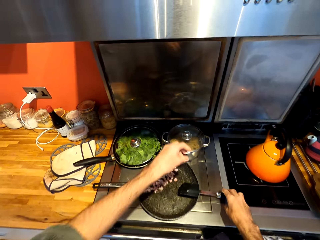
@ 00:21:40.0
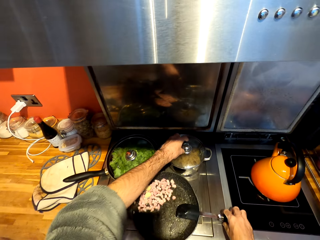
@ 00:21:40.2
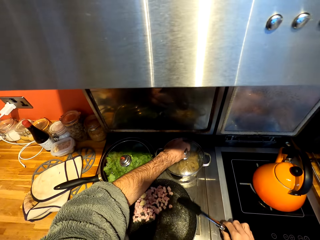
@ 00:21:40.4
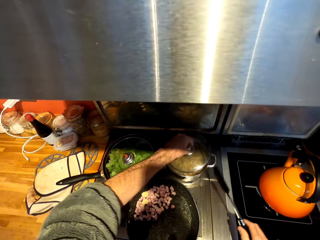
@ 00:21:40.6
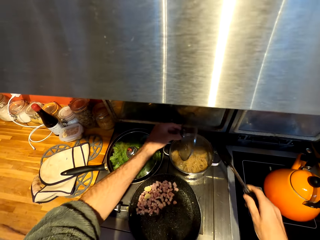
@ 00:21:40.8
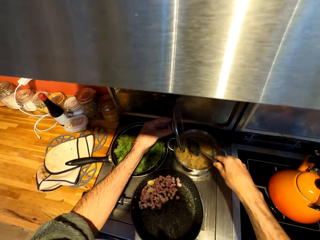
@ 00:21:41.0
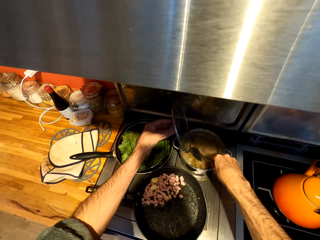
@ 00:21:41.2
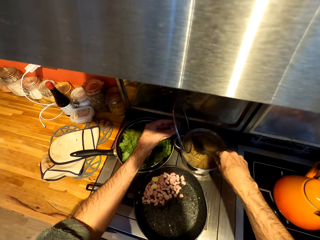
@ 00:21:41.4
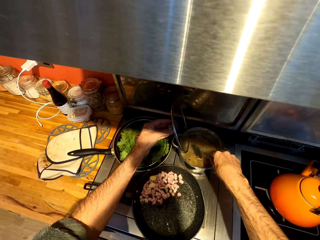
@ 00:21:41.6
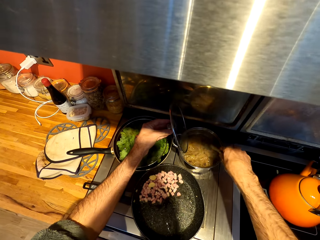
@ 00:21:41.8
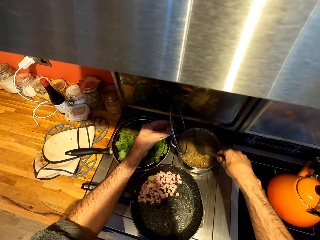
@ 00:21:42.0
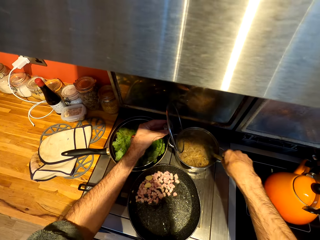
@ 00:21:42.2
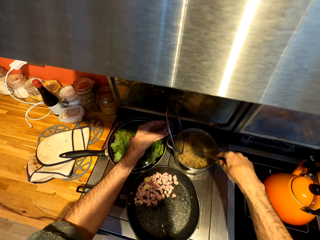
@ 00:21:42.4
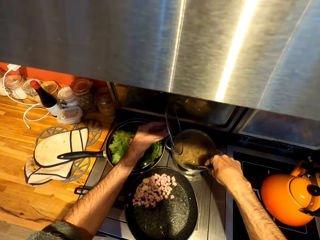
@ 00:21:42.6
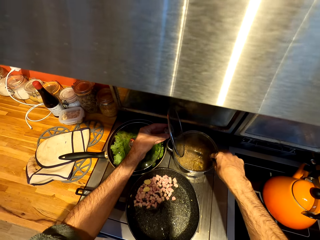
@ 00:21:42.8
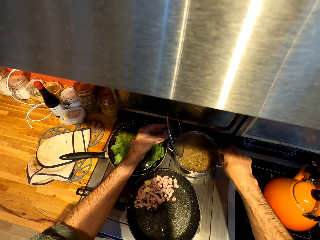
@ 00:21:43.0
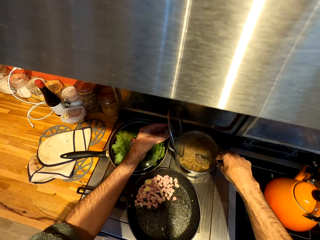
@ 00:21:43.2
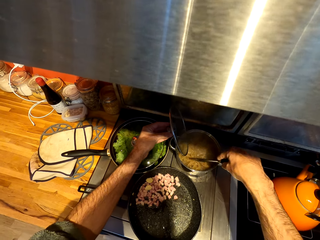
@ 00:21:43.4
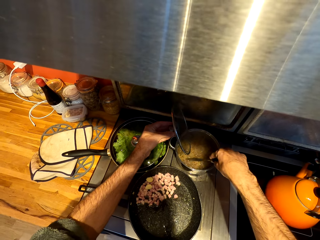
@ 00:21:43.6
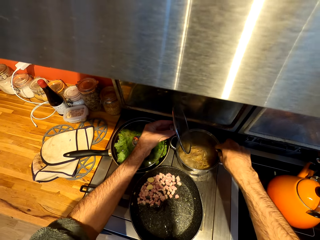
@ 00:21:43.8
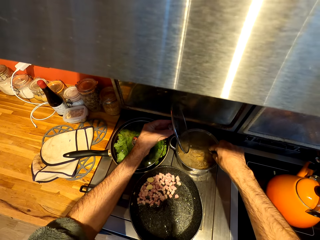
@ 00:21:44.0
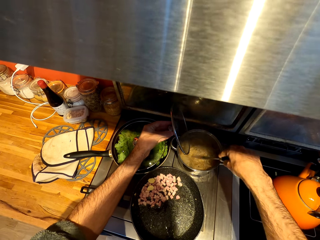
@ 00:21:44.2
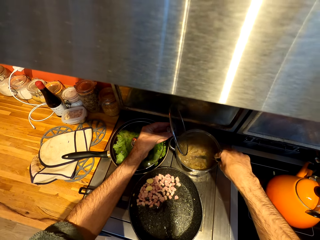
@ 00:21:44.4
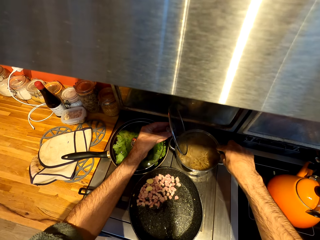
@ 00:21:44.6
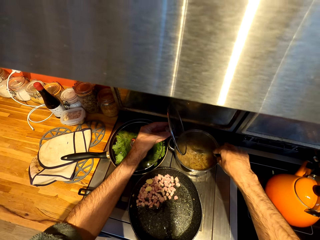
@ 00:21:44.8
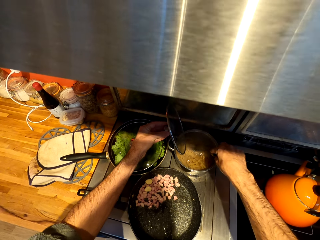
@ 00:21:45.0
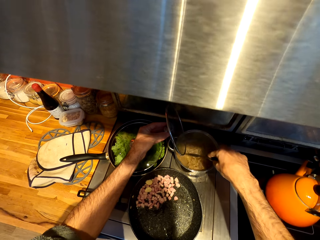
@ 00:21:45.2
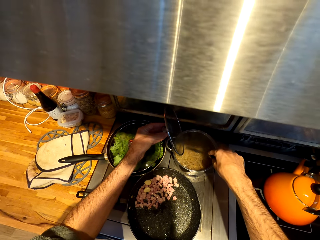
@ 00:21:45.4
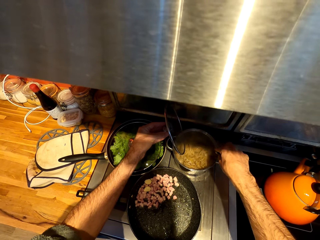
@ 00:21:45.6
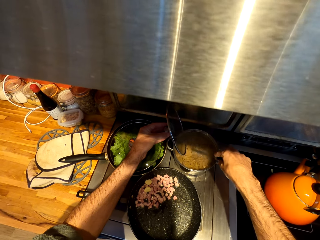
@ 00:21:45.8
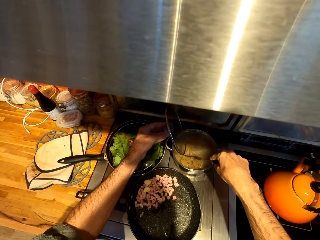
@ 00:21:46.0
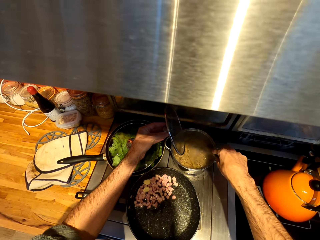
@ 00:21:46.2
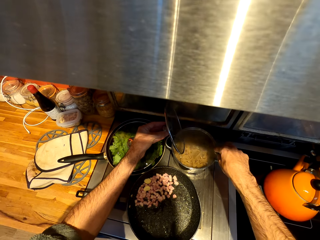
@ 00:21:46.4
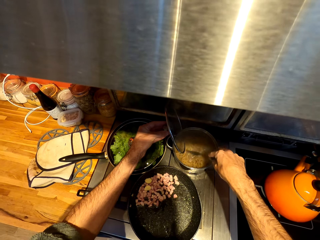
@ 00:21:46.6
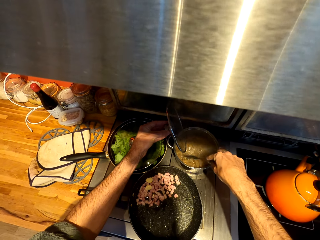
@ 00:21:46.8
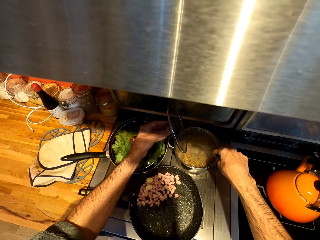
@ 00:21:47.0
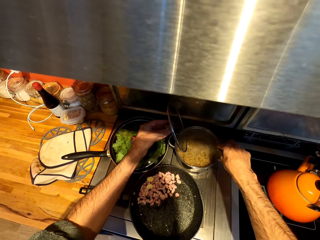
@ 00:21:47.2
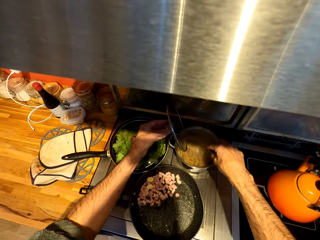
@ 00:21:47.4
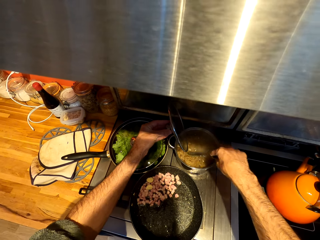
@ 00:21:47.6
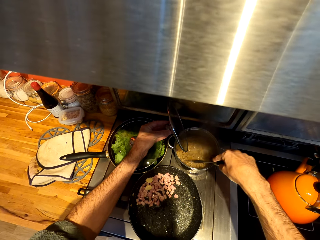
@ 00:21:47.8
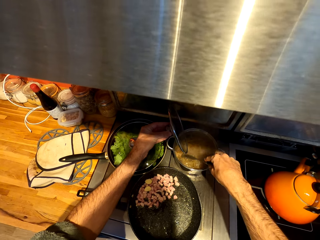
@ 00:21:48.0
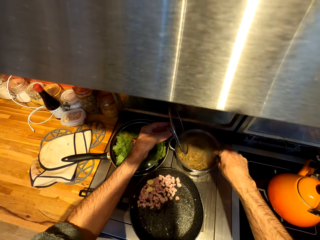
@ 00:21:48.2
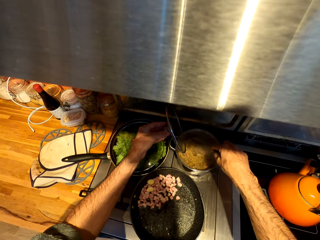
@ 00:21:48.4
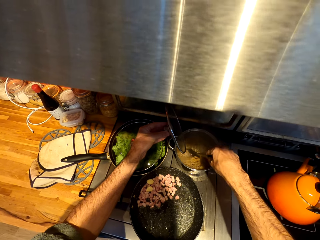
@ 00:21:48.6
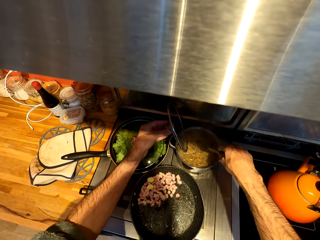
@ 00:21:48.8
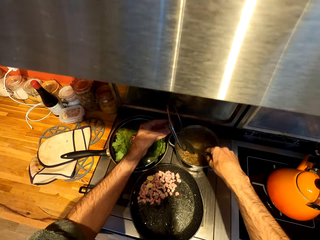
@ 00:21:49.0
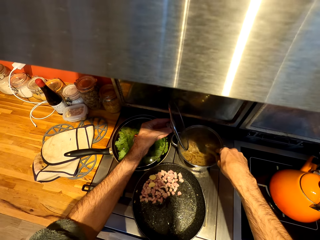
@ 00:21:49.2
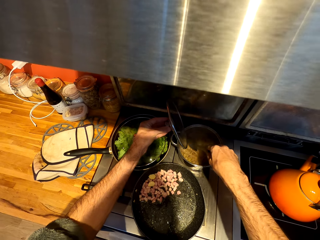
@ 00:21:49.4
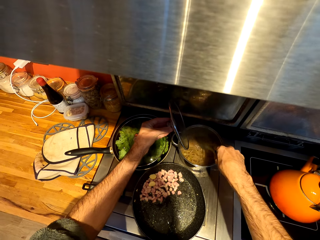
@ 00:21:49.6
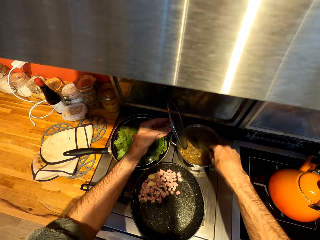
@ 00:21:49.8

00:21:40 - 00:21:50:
The camera wearer picks up a spatula. They open a lid. They pick up the lid from a cooking pot. They stir pasta with the spatula in the cooking pot.

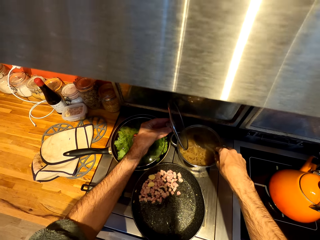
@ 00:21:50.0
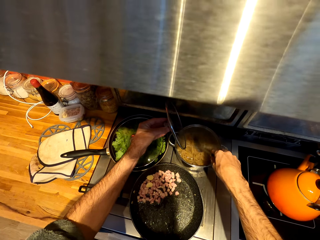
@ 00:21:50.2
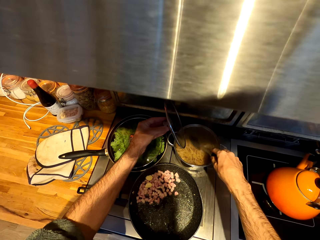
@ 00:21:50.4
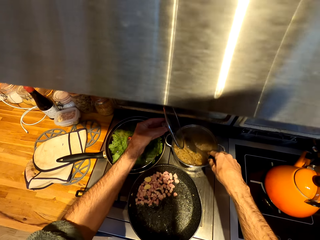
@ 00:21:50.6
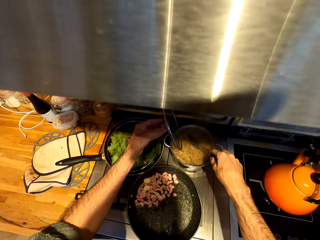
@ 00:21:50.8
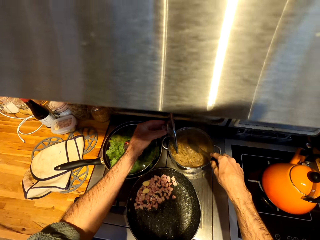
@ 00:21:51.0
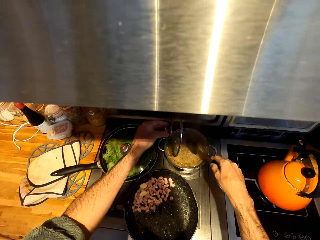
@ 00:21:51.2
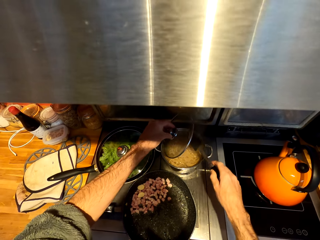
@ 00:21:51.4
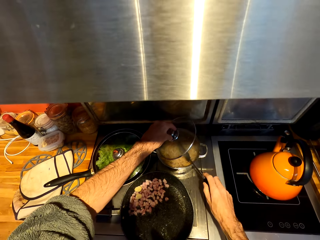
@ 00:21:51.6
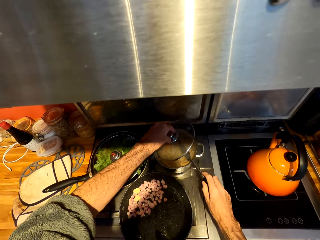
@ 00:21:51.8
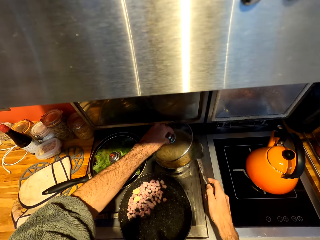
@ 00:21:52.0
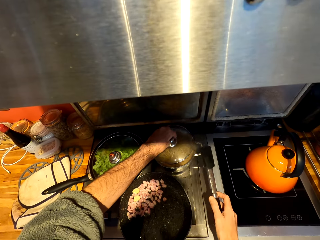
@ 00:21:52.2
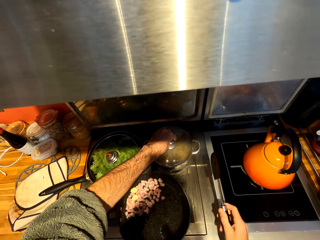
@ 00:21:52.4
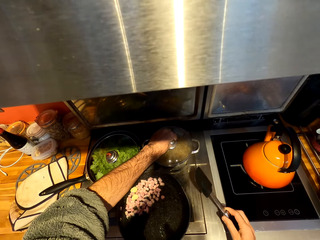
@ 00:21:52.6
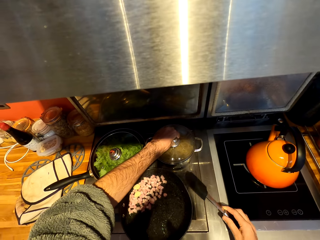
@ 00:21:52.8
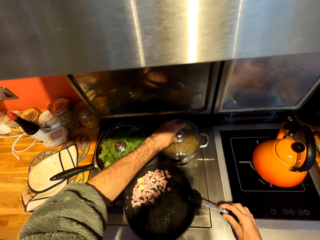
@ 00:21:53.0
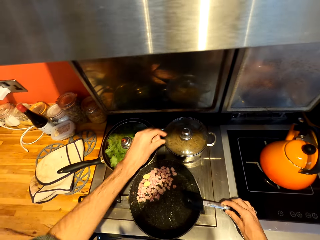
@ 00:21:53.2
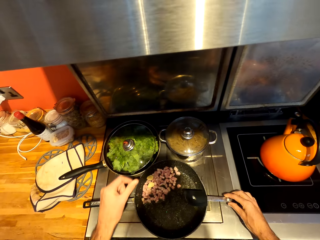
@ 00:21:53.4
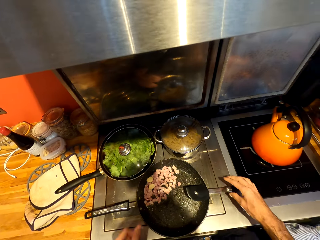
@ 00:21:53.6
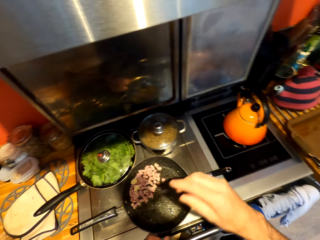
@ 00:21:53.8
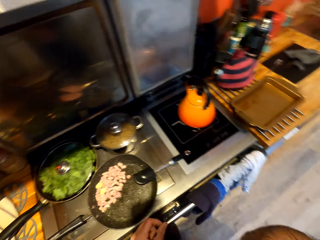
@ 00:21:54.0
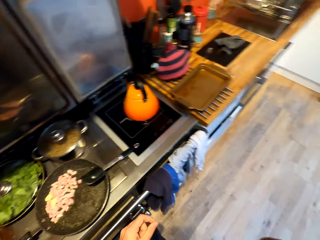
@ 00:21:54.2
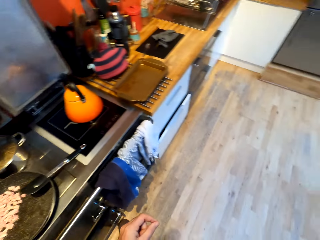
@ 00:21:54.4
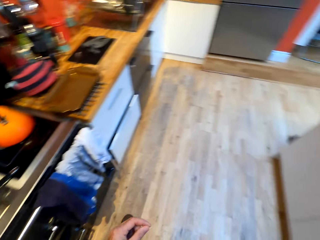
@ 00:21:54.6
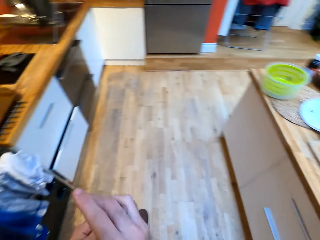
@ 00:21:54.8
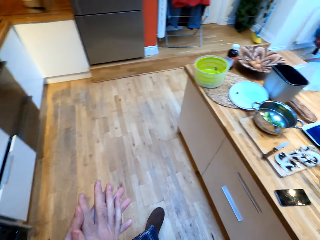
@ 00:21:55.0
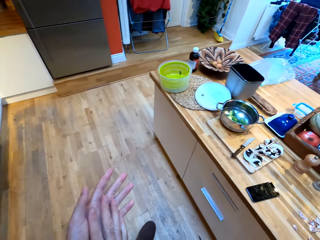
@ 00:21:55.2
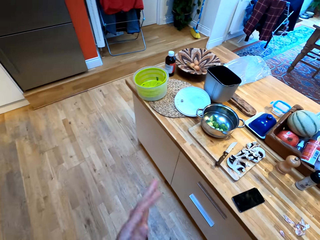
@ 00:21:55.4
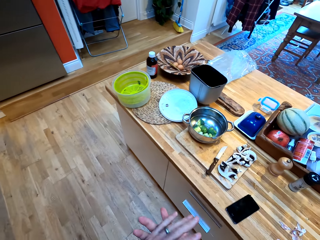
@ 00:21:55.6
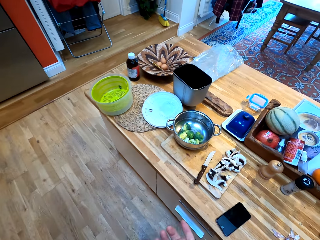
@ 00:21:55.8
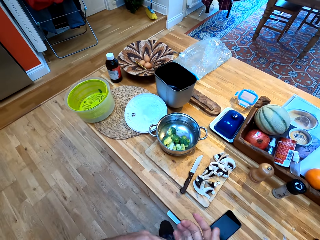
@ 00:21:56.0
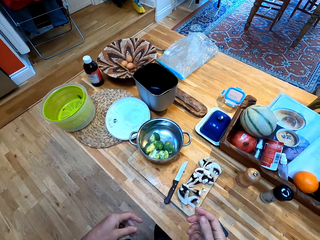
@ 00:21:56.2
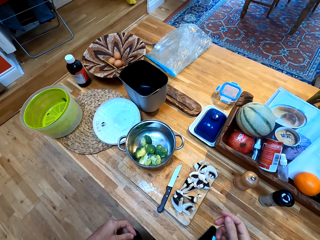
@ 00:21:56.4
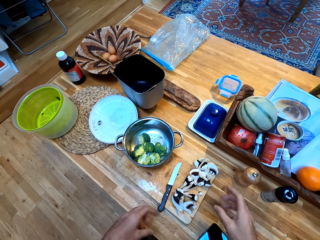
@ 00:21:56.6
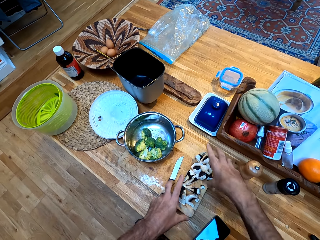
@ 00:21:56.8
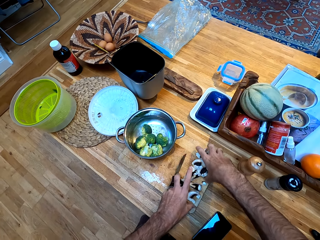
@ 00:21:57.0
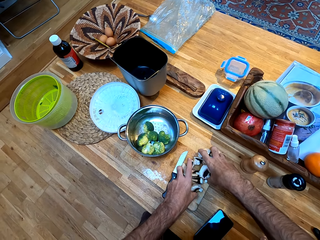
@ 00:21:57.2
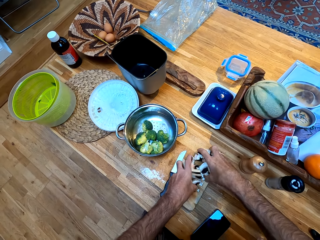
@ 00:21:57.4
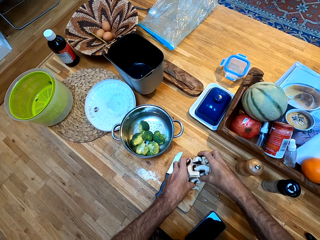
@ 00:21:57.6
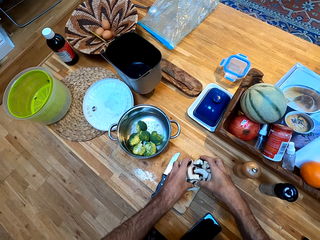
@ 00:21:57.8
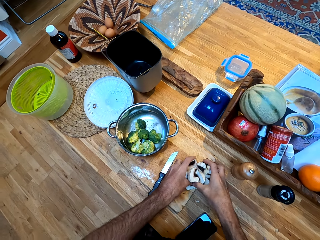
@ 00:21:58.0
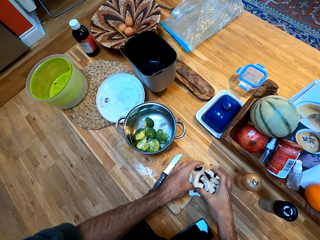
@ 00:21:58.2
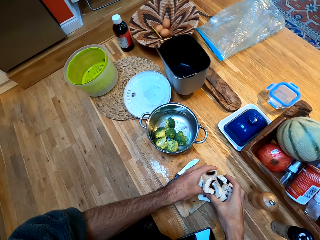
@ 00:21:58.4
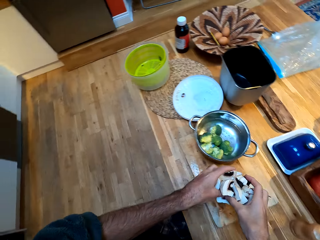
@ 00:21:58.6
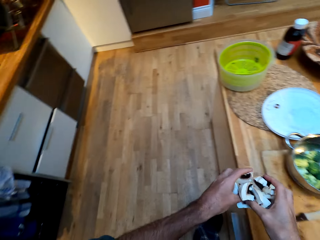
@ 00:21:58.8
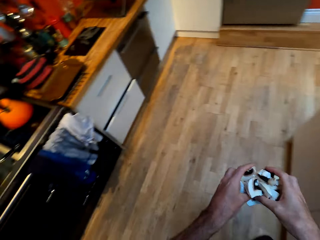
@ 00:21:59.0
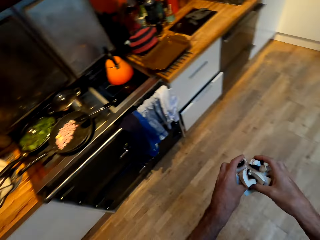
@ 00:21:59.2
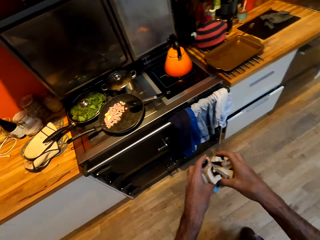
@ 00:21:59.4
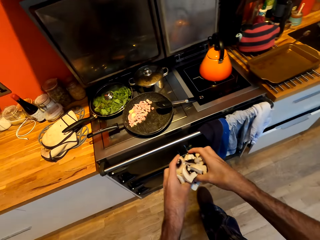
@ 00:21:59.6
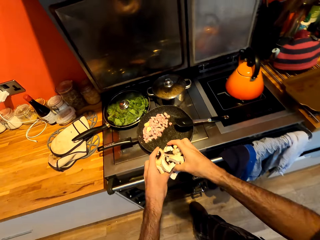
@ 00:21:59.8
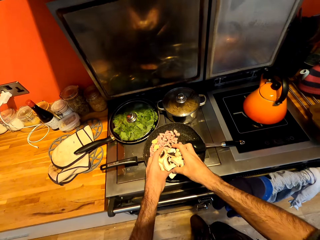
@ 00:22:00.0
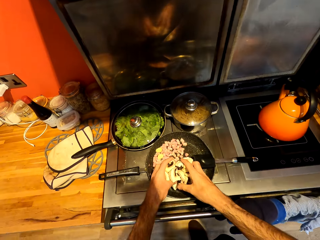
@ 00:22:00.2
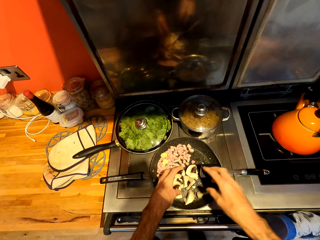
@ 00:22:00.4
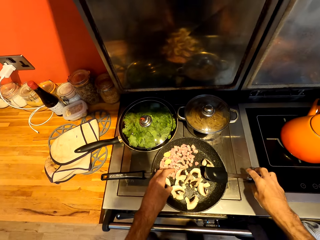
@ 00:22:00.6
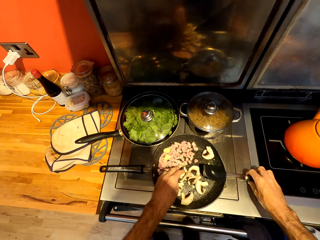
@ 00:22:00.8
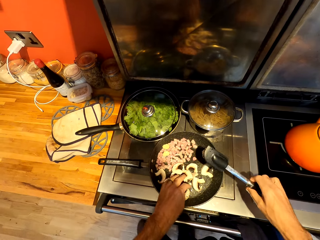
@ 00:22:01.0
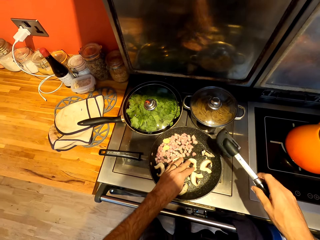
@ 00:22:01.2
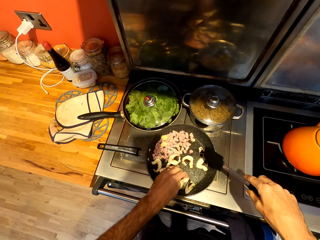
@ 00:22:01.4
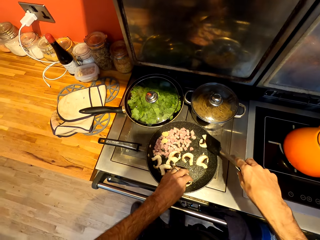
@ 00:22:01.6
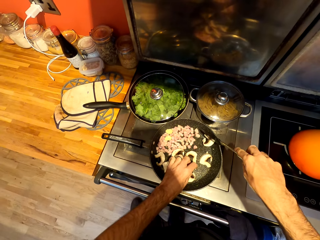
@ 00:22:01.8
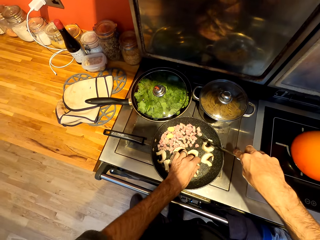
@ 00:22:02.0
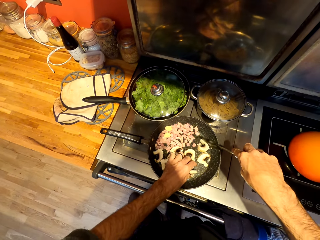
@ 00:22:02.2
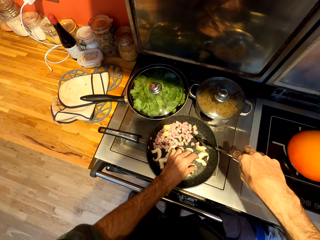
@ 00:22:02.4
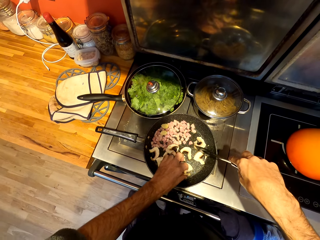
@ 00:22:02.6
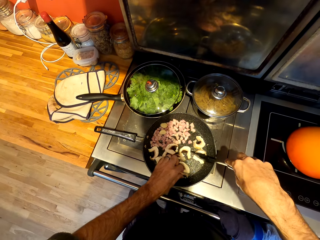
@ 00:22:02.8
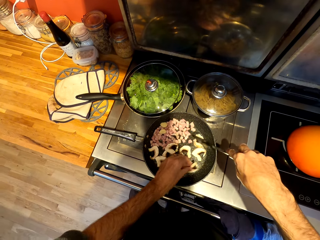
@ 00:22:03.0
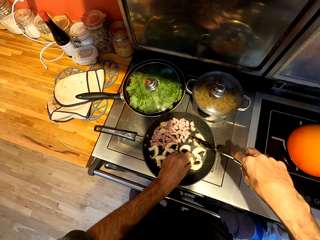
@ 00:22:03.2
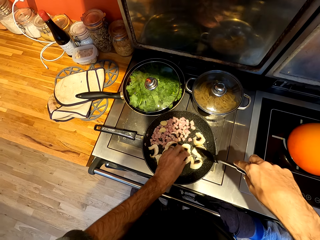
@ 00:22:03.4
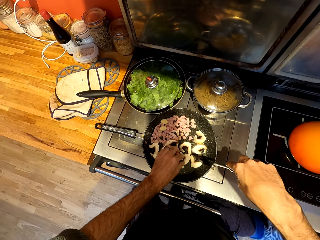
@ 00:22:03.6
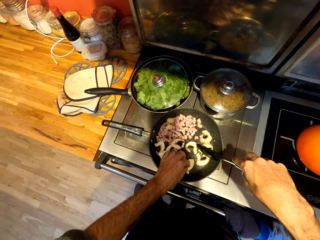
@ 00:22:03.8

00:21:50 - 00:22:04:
The camera wearer puts down a lid on a cooking pot. He closes the lid. He puts down a spatula on a pan. He walks around a kitchen. He picks up mushrooms from the counter. He walks around the kitchen. He puts down the mushrooms on the pan. He picks up the spatula from the pan. He flips the mushrooms on the pan with his hand.
